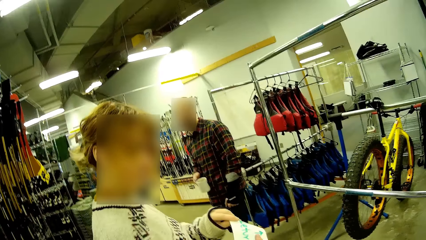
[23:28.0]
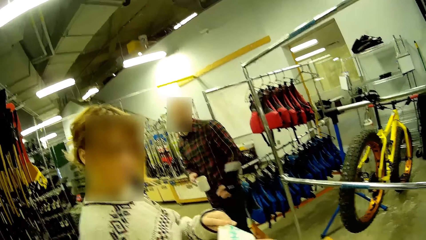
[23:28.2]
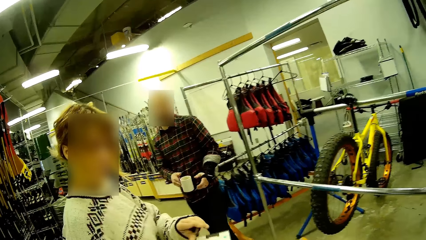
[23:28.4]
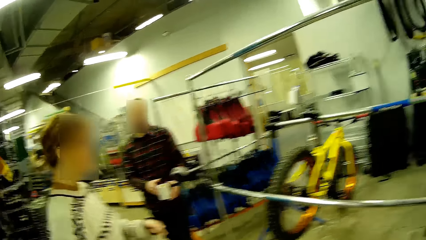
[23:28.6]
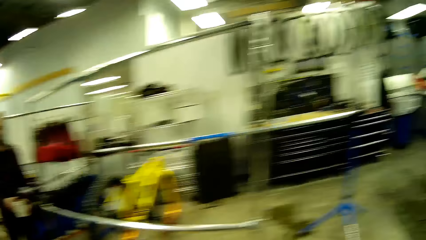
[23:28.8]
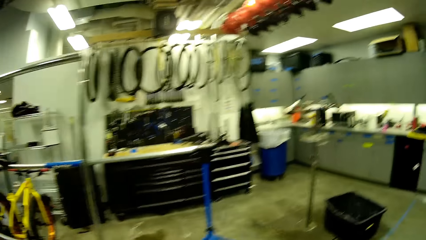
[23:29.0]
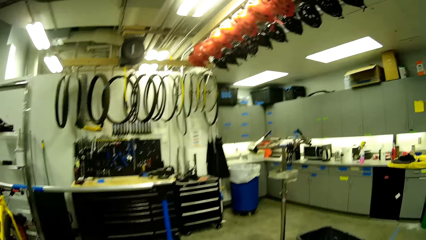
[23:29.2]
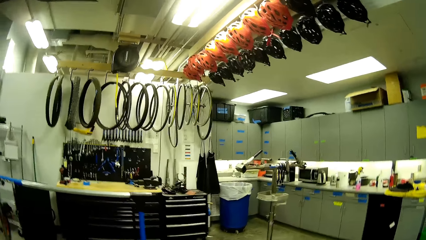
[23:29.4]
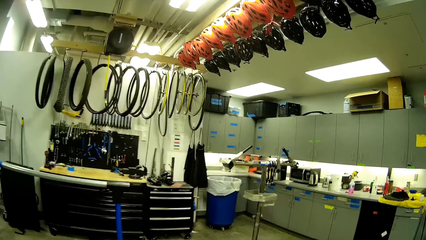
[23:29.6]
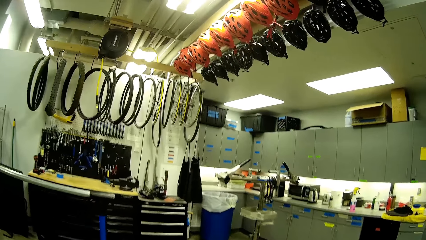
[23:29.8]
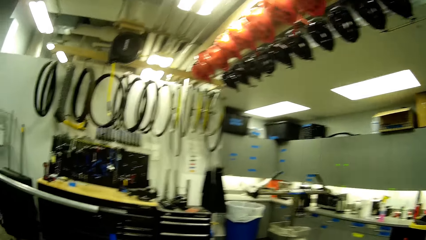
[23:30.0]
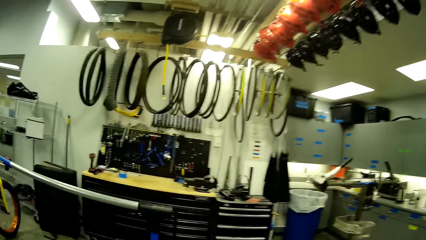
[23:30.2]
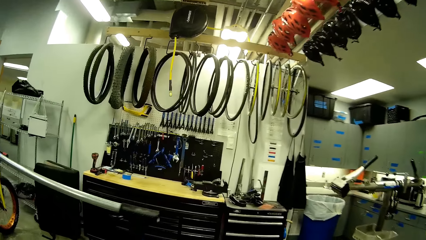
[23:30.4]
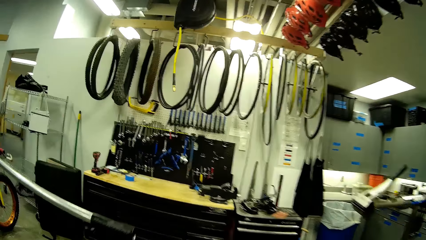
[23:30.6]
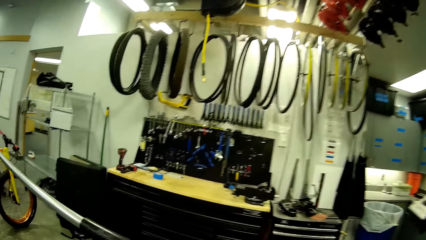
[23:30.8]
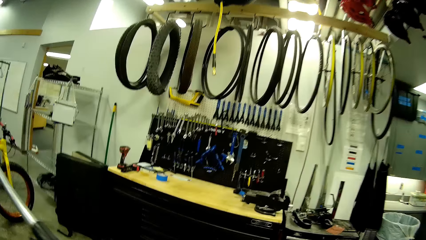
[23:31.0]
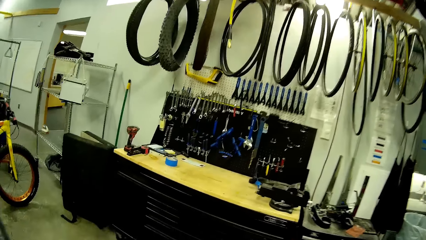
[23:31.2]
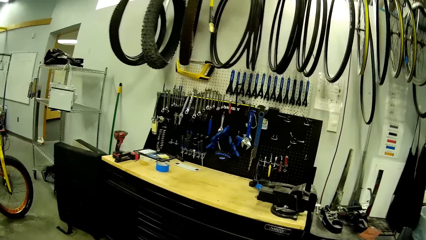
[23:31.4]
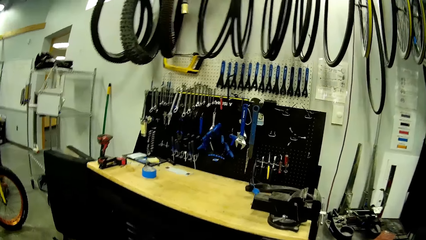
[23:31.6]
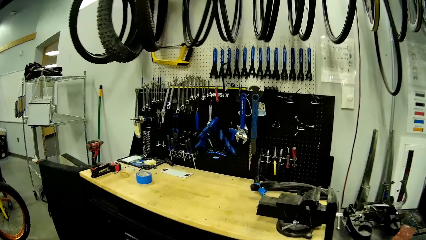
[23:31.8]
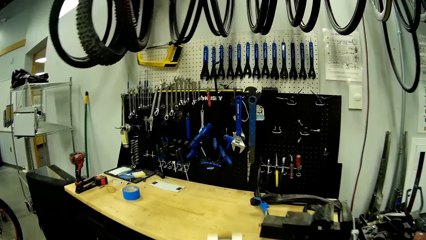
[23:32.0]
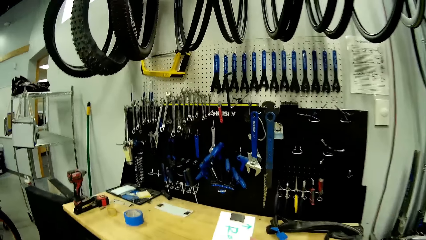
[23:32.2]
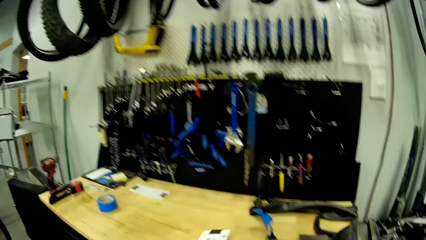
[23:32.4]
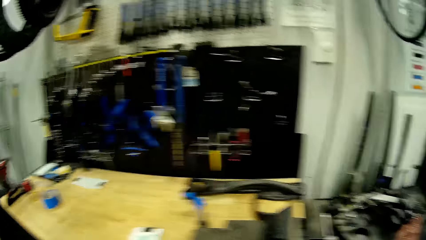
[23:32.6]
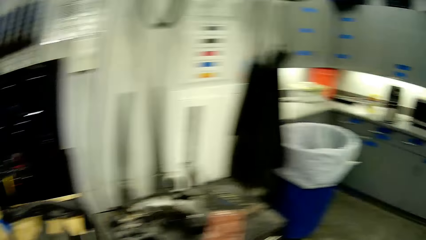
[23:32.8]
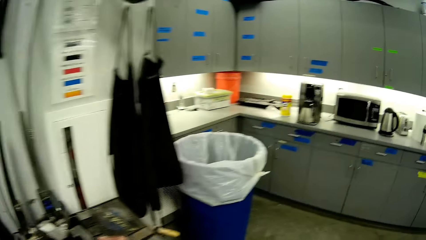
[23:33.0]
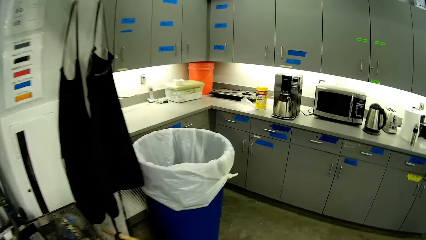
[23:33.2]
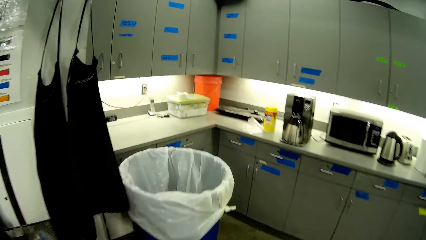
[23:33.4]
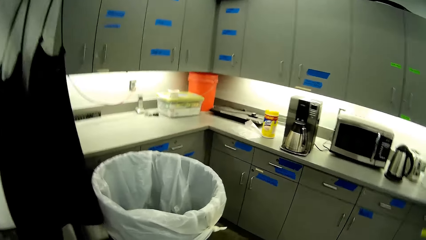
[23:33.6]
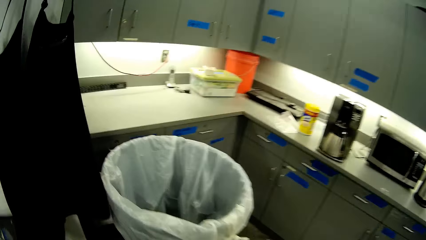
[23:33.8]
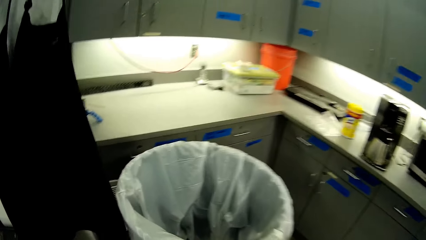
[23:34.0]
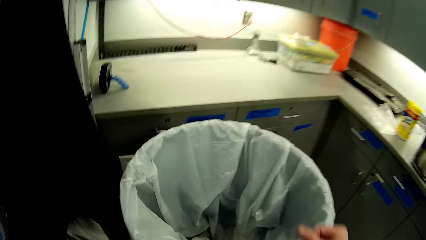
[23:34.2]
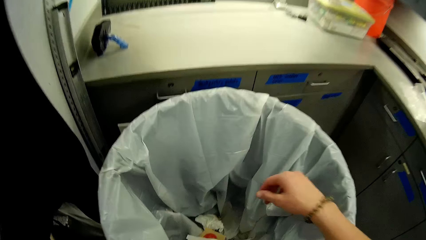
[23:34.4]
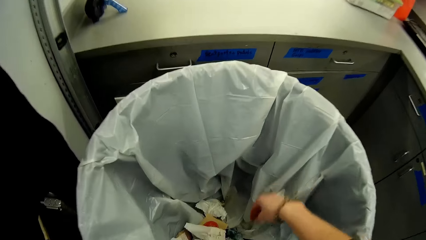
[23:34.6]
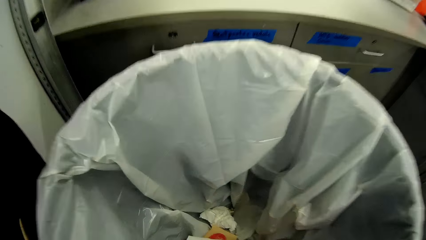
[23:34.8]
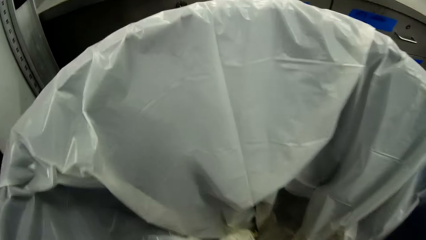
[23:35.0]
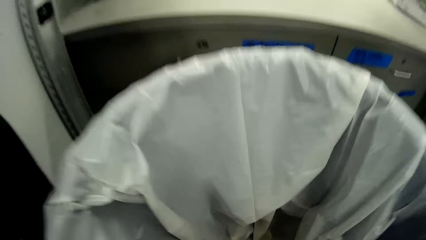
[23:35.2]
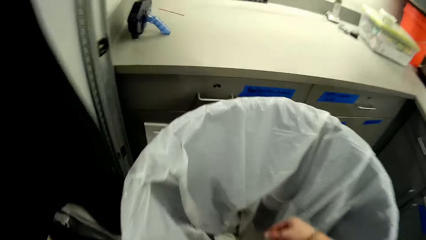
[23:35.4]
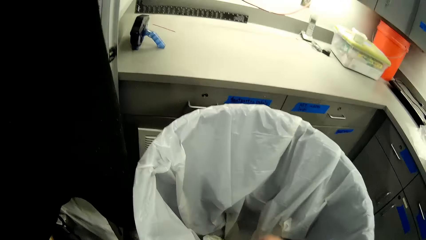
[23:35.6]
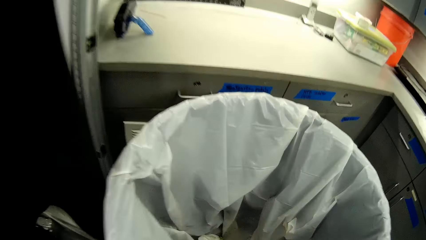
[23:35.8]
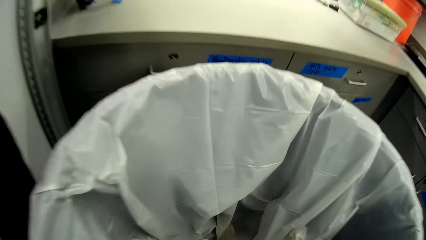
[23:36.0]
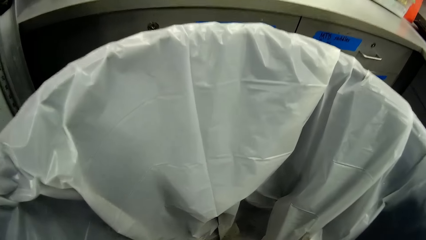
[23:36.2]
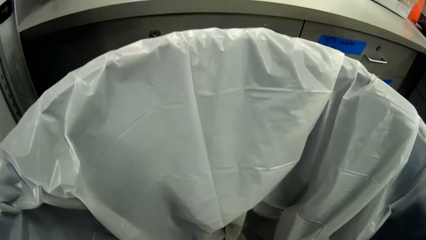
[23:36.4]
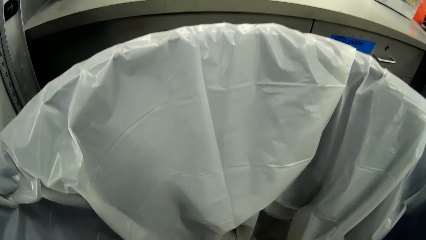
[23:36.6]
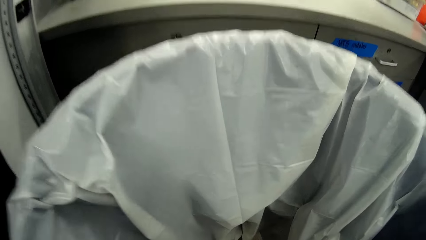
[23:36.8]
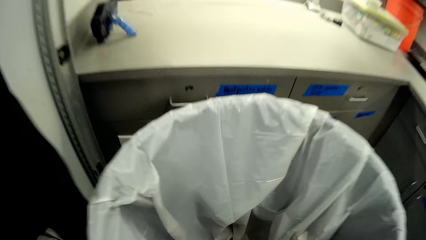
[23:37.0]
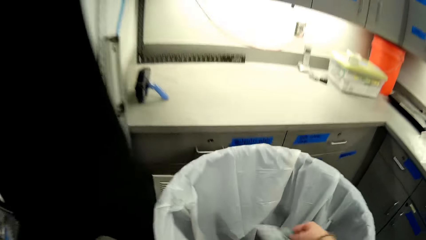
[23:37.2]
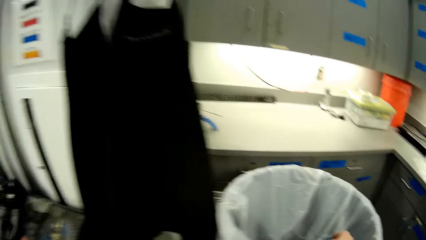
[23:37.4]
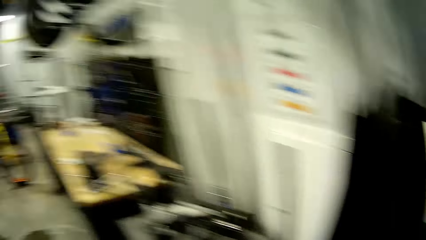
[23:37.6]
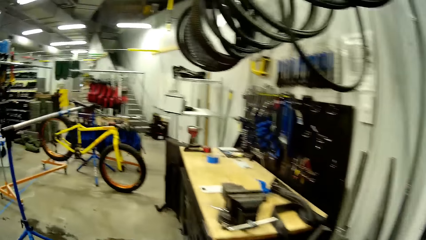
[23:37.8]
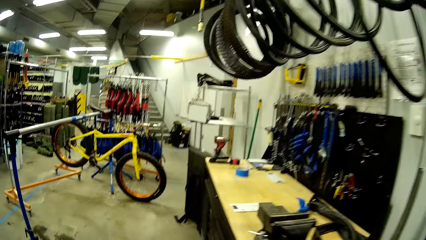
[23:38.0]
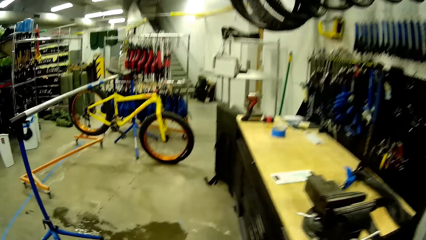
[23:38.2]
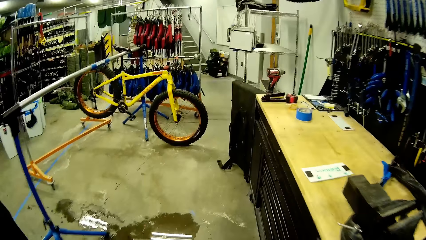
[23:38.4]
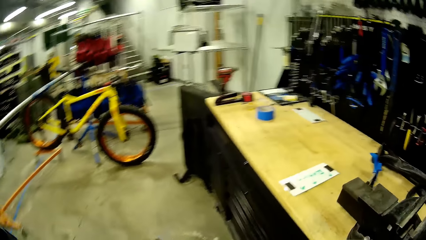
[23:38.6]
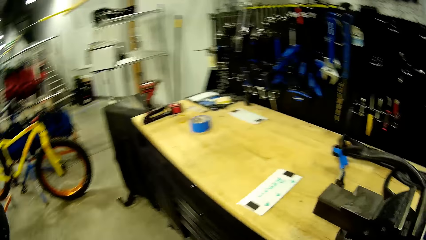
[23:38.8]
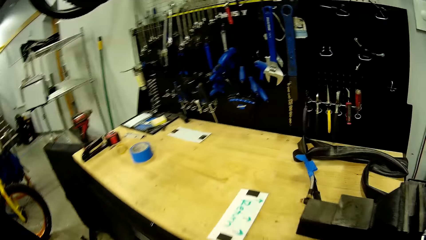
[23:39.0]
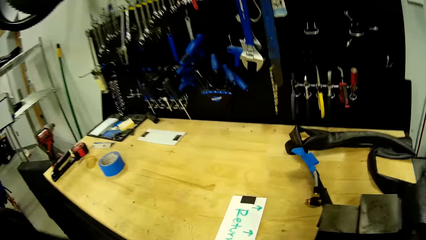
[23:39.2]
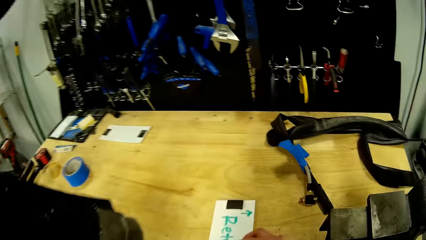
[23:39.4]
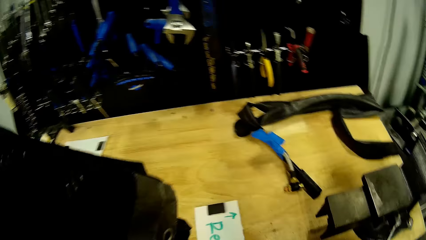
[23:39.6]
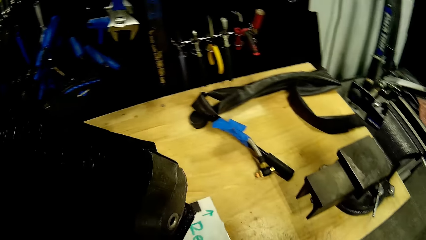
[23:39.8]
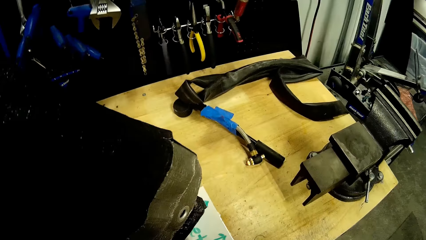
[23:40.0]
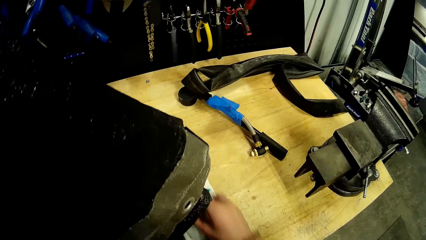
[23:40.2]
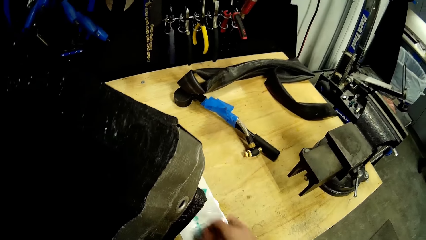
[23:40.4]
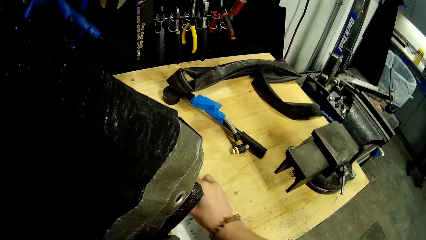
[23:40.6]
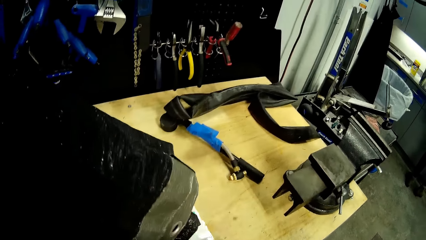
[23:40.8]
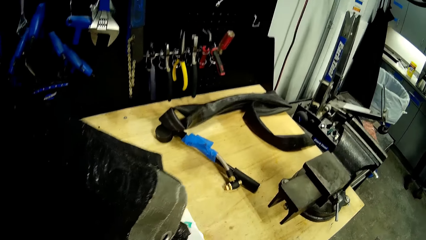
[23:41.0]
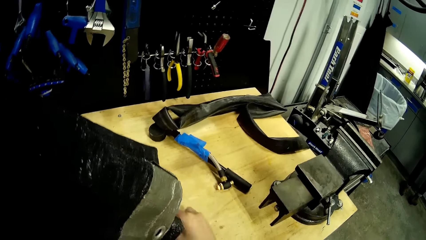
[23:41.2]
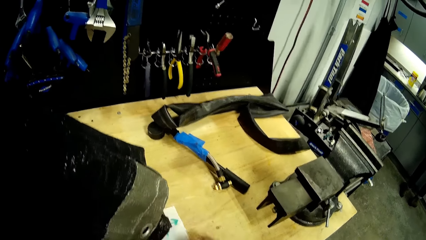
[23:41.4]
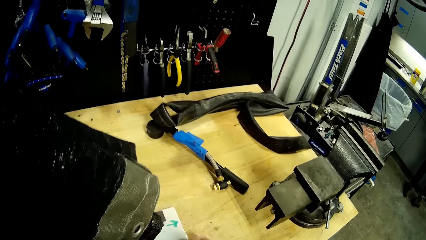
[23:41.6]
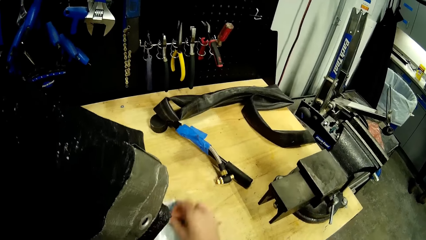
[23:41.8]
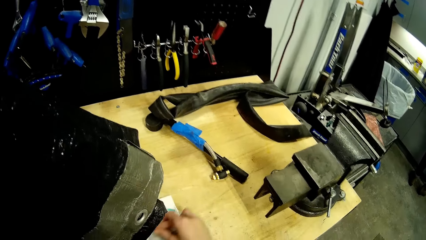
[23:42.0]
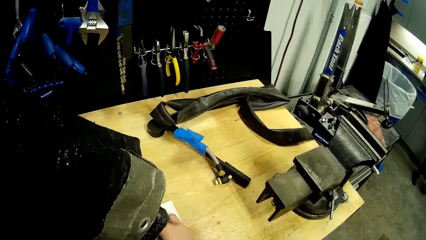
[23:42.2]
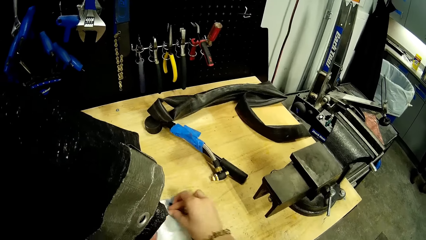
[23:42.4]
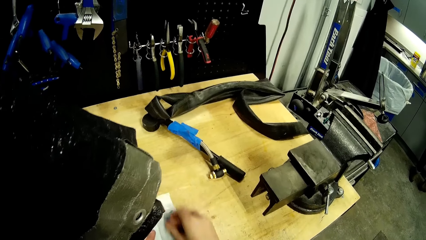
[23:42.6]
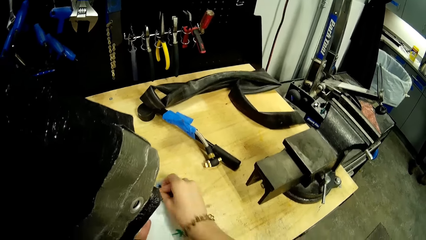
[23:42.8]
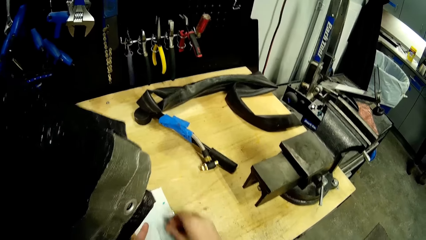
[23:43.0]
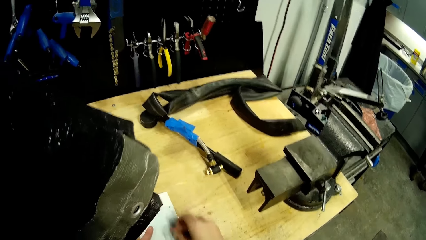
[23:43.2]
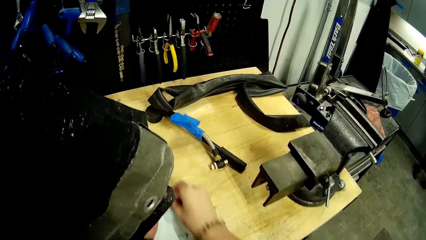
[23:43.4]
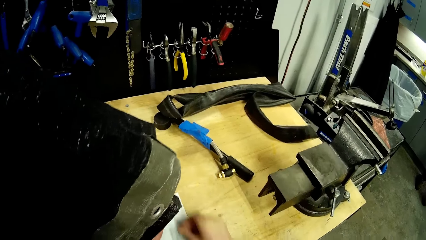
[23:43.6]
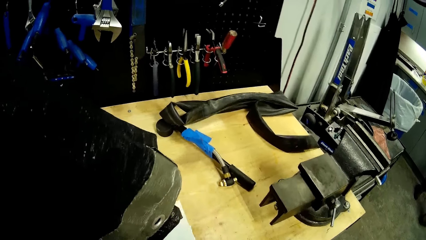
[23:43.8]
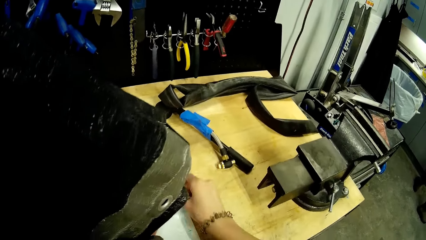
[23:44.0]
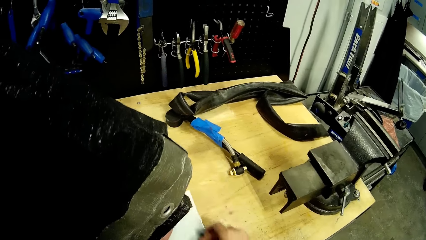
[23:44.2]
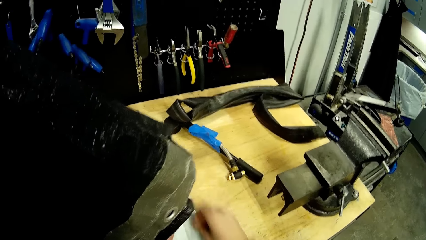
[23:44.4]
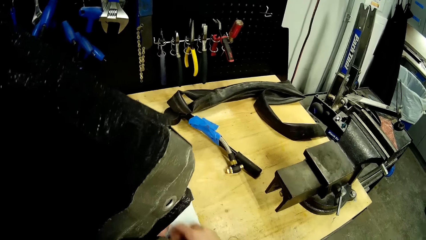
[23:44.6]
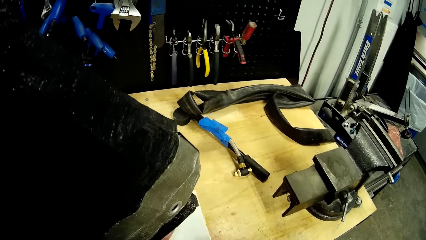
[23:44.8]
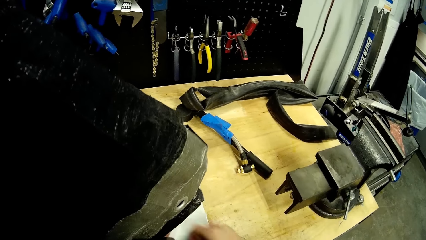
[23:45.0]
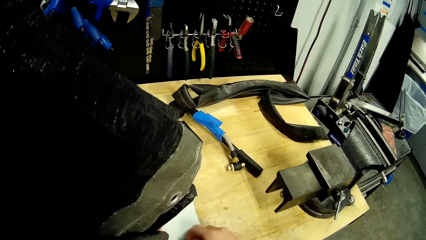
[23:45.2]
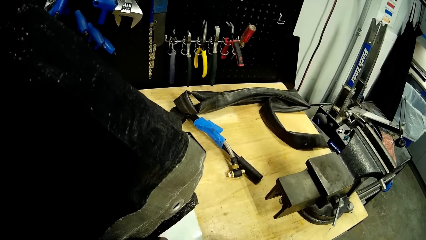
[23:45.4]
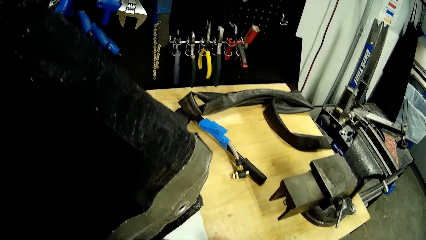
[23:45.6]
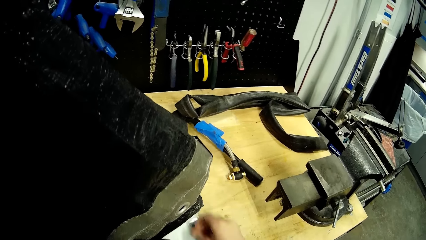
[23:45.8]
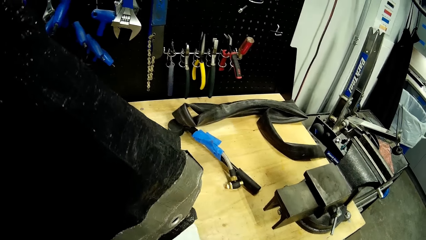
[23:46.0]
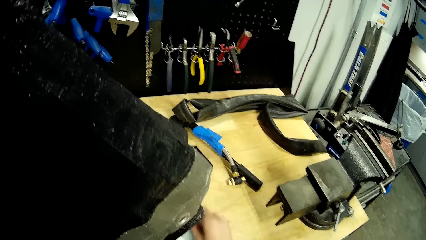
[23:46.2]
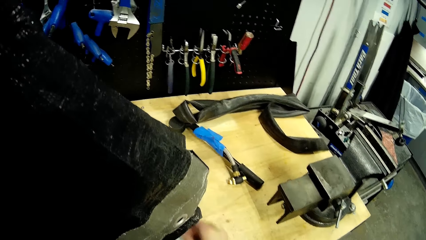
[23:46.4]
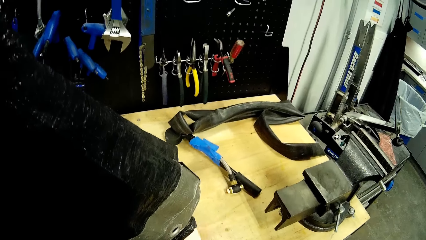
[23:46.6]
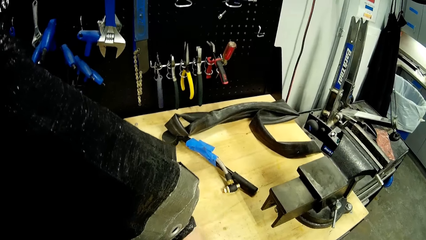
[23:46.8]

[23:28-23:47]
The camera wearer walks to the table. They throw a piece of paper on the table. They pick a white wipe from the bin. They walk to the table. They wipe the piece of paper with the white wipe on the table.
